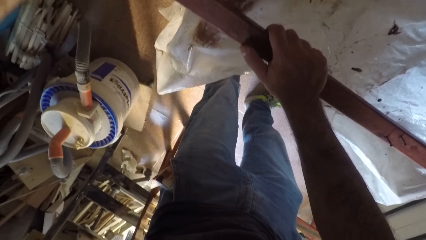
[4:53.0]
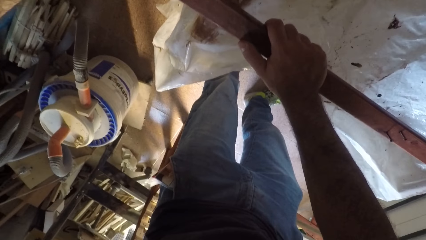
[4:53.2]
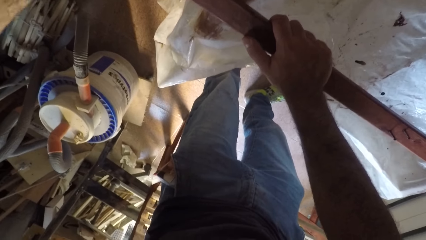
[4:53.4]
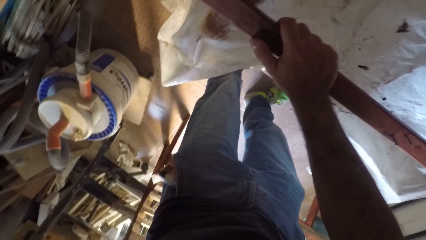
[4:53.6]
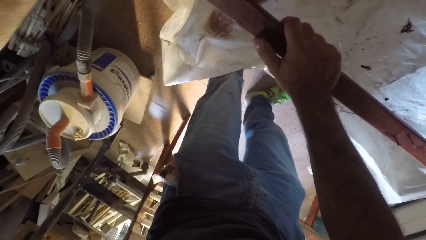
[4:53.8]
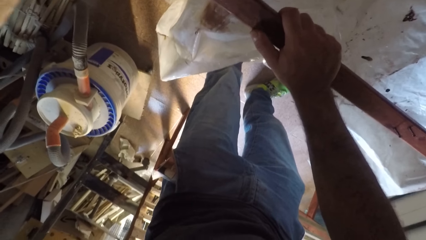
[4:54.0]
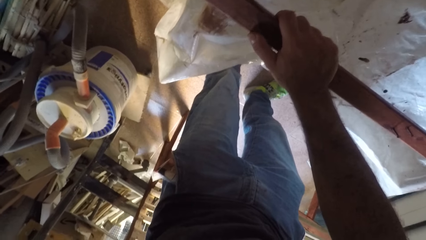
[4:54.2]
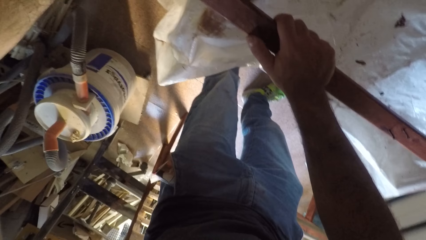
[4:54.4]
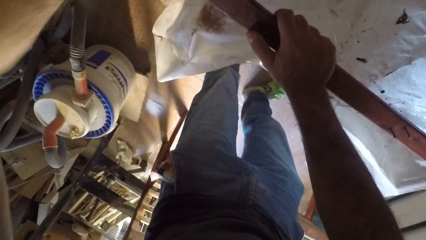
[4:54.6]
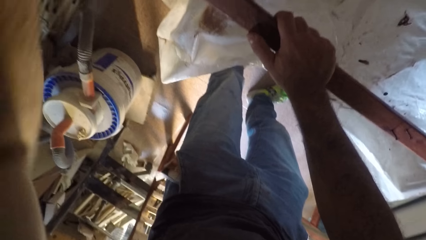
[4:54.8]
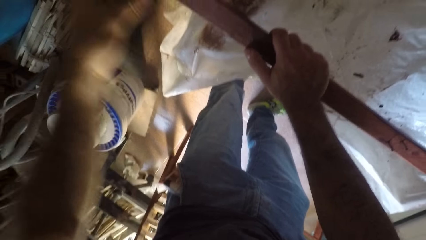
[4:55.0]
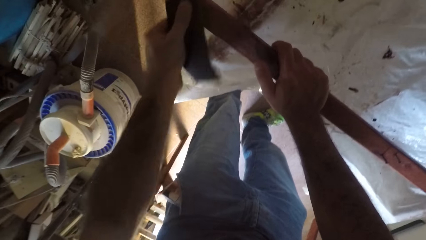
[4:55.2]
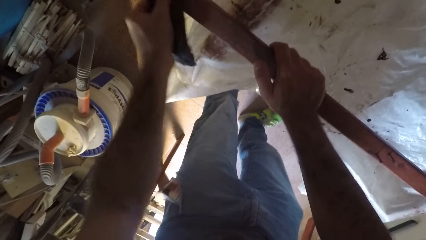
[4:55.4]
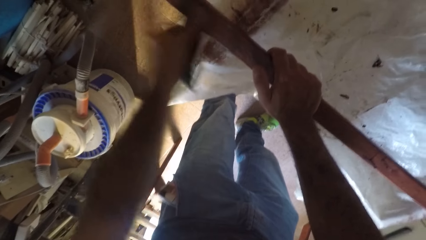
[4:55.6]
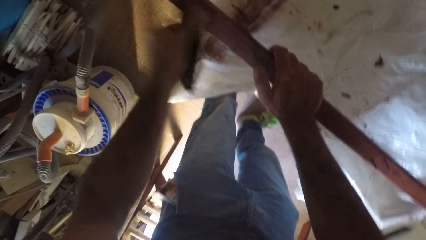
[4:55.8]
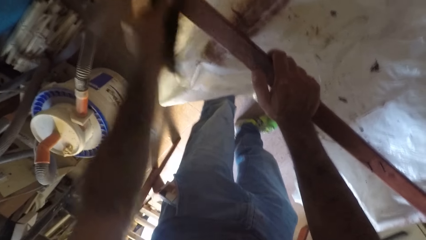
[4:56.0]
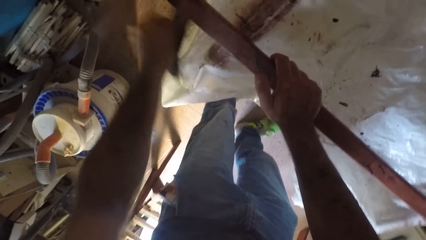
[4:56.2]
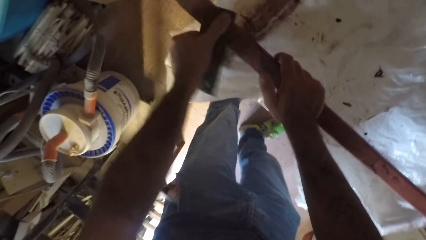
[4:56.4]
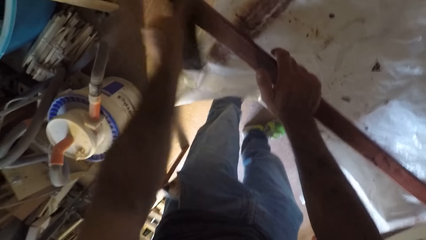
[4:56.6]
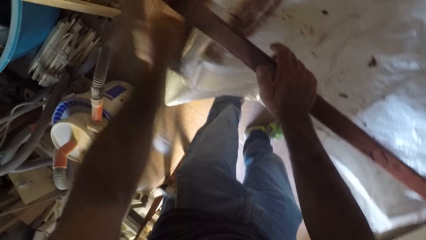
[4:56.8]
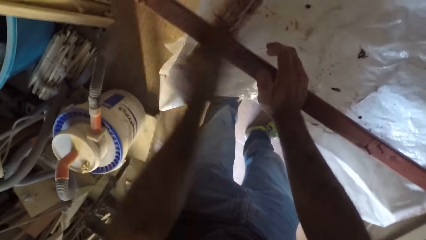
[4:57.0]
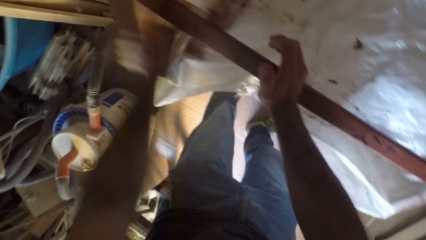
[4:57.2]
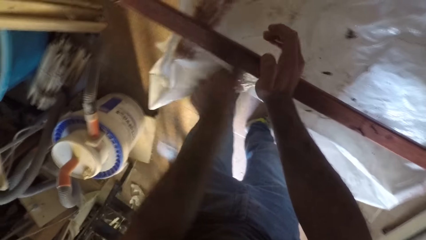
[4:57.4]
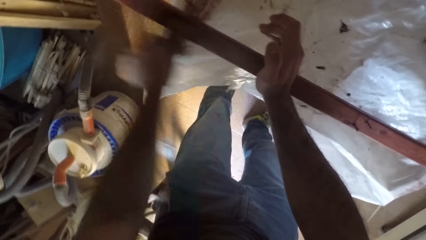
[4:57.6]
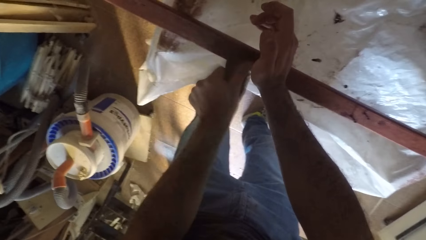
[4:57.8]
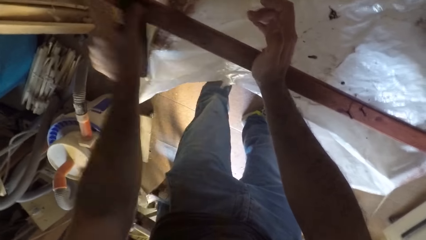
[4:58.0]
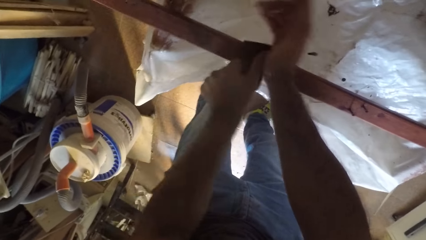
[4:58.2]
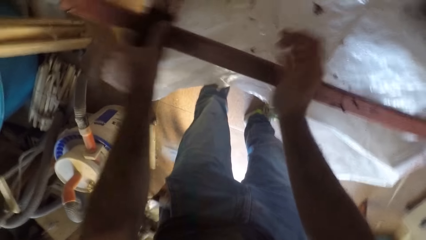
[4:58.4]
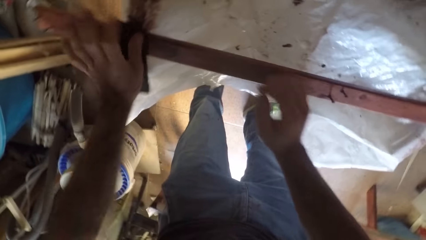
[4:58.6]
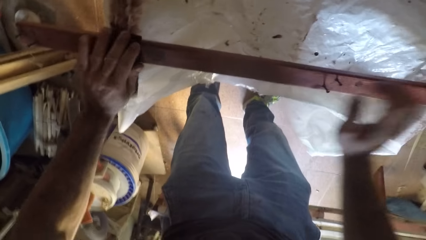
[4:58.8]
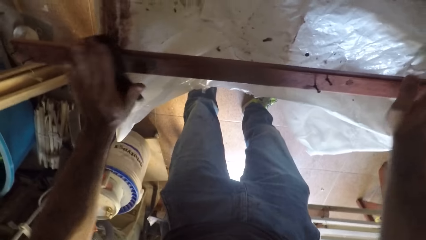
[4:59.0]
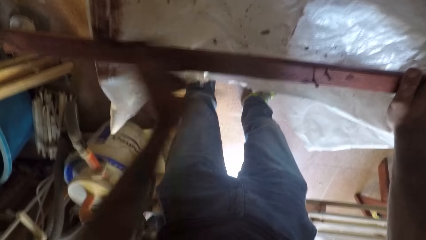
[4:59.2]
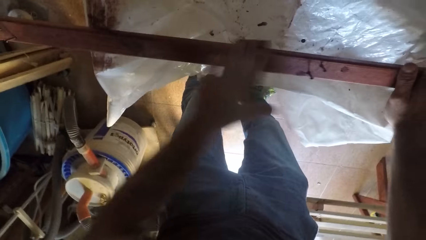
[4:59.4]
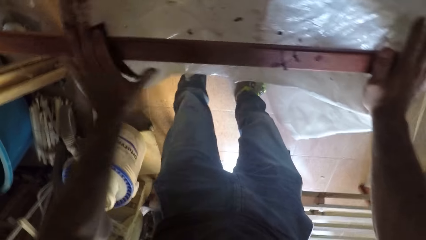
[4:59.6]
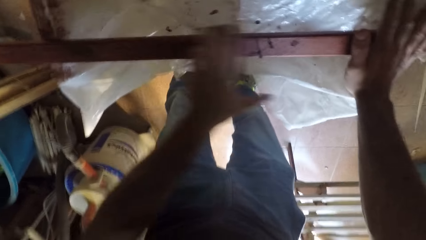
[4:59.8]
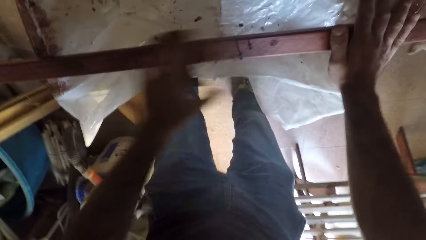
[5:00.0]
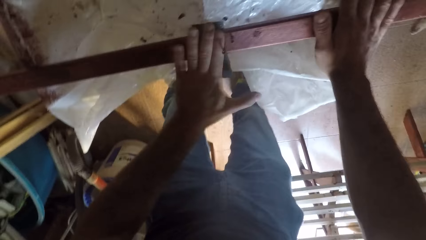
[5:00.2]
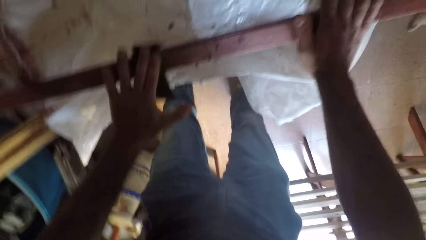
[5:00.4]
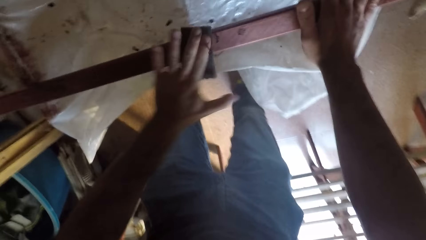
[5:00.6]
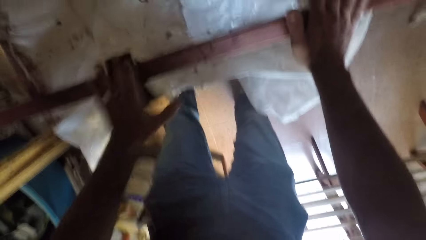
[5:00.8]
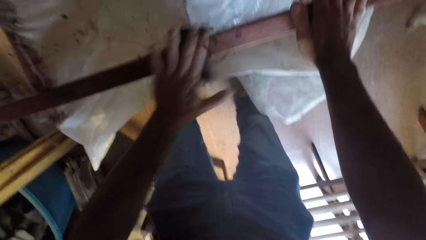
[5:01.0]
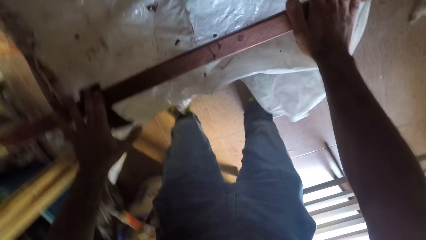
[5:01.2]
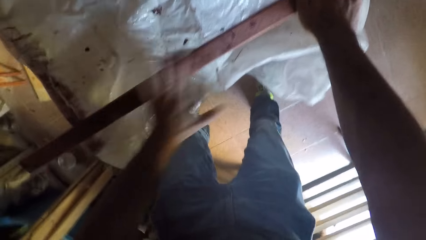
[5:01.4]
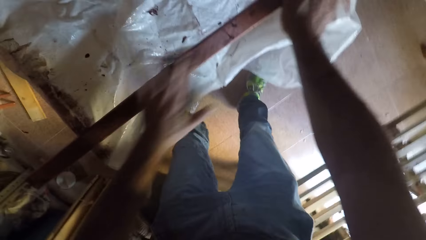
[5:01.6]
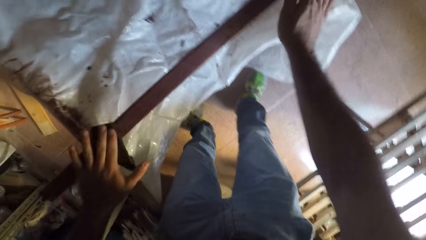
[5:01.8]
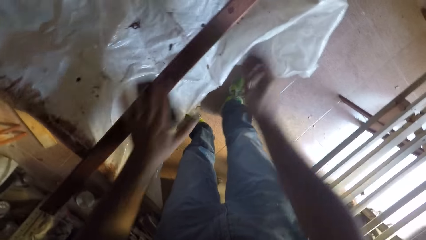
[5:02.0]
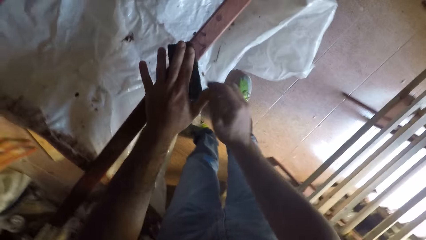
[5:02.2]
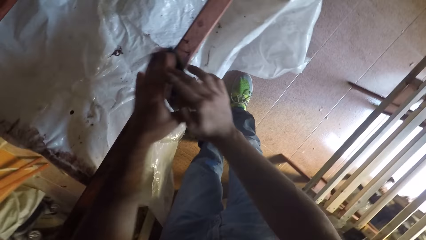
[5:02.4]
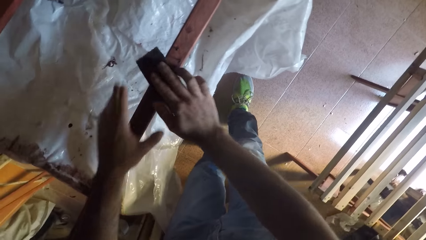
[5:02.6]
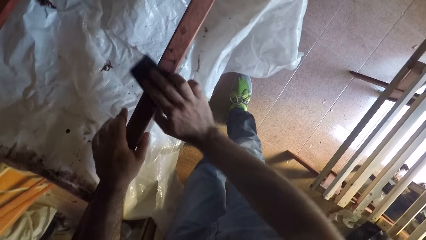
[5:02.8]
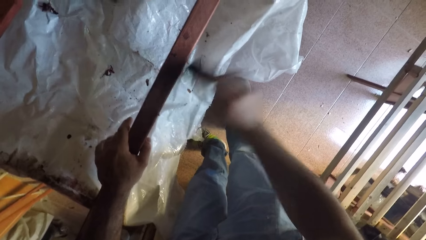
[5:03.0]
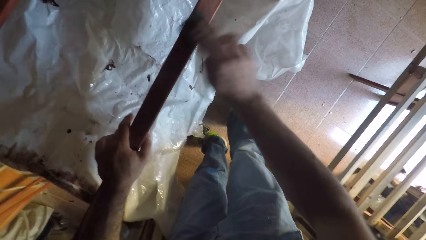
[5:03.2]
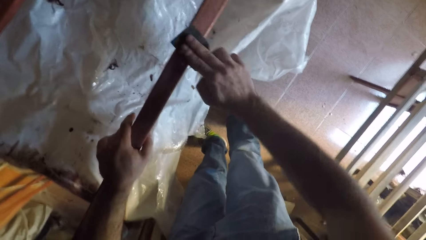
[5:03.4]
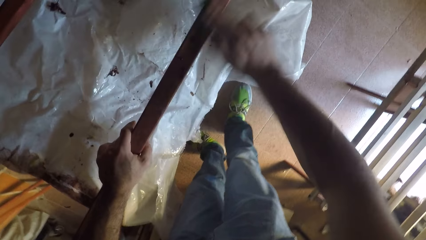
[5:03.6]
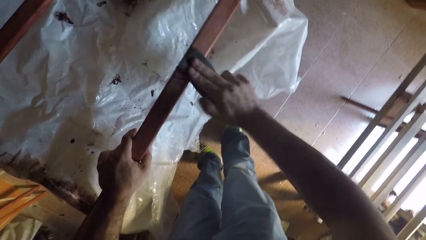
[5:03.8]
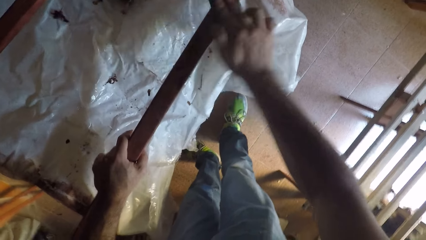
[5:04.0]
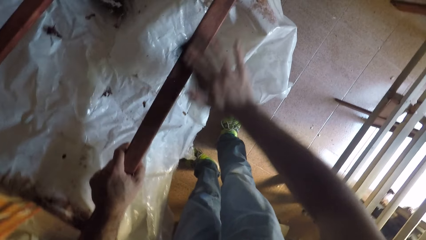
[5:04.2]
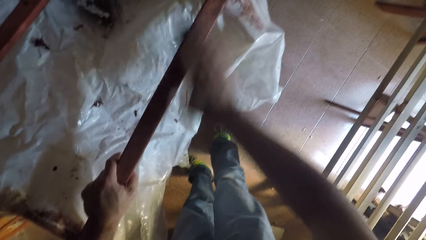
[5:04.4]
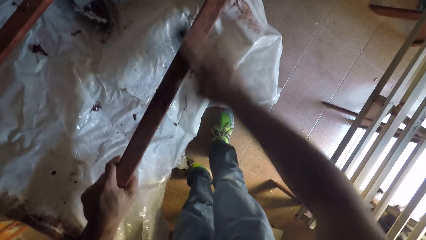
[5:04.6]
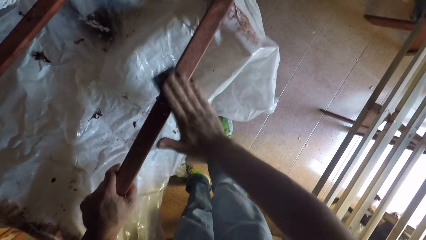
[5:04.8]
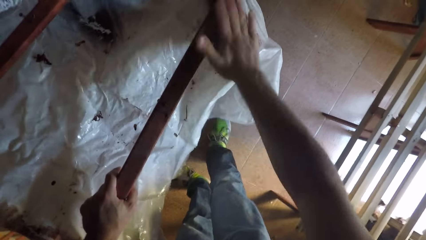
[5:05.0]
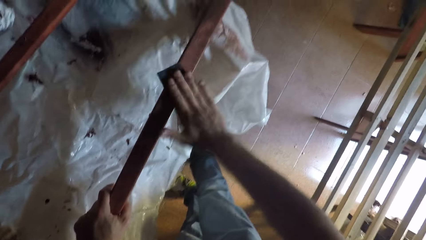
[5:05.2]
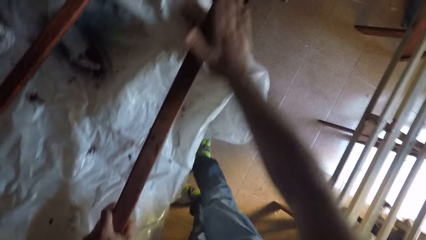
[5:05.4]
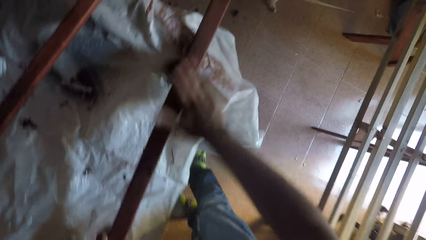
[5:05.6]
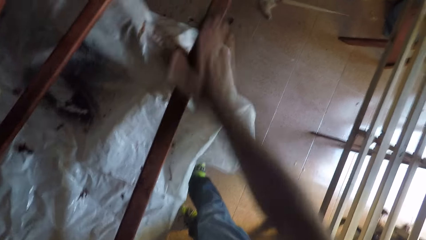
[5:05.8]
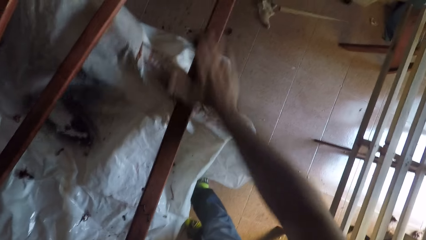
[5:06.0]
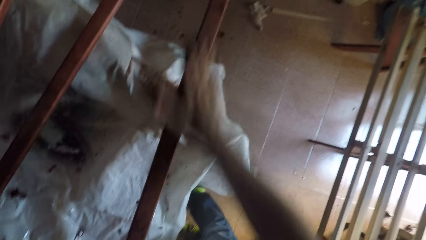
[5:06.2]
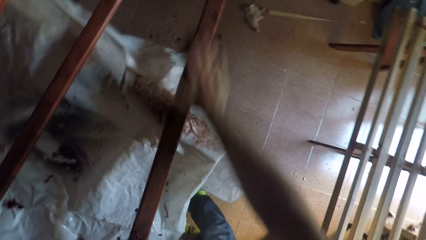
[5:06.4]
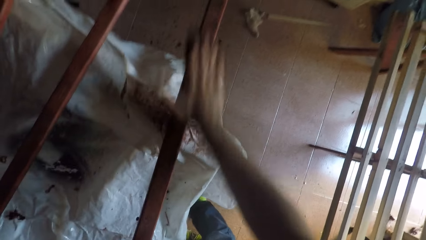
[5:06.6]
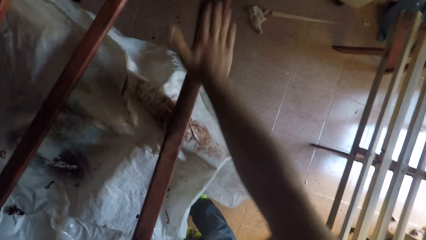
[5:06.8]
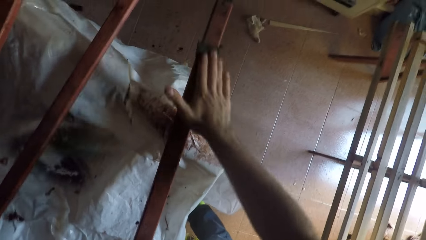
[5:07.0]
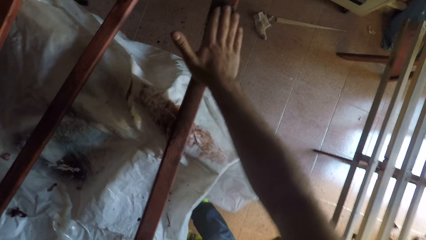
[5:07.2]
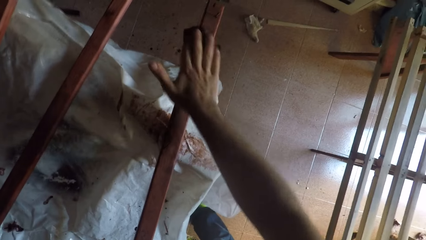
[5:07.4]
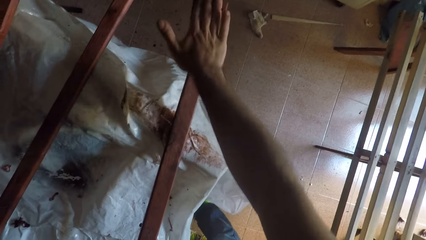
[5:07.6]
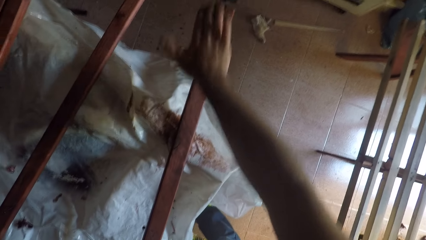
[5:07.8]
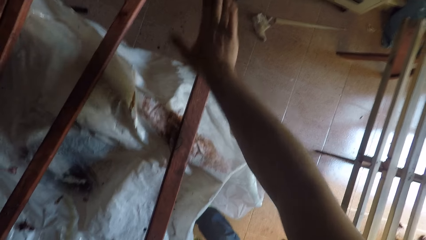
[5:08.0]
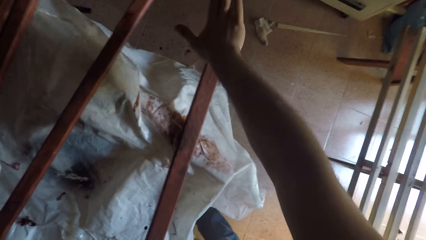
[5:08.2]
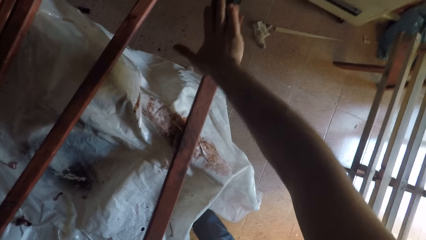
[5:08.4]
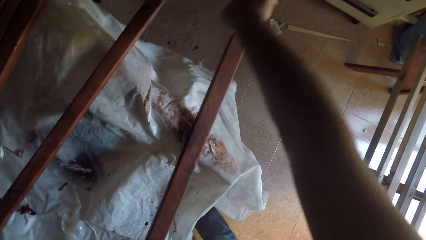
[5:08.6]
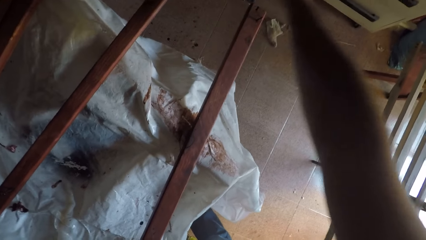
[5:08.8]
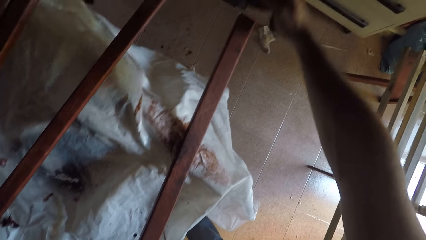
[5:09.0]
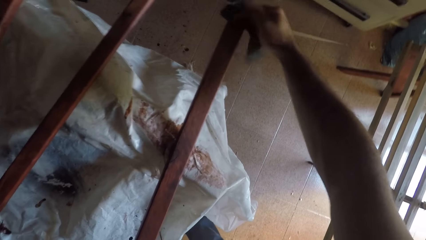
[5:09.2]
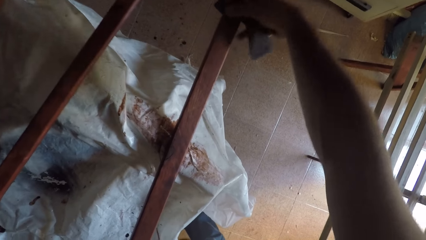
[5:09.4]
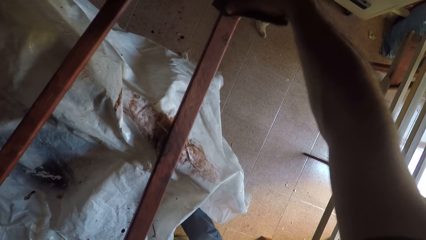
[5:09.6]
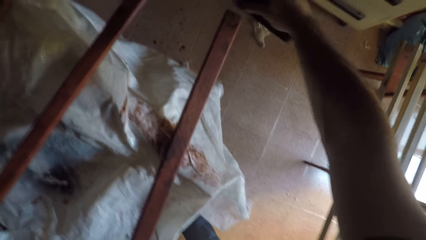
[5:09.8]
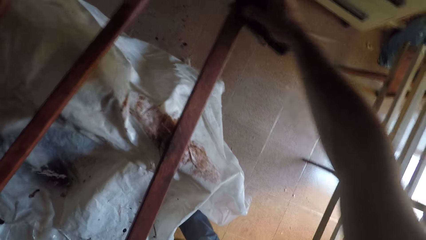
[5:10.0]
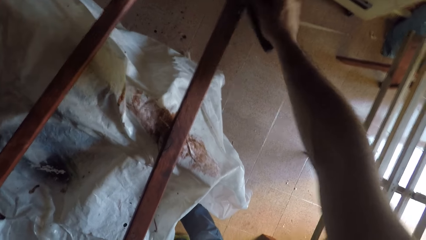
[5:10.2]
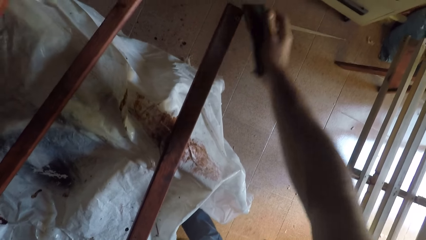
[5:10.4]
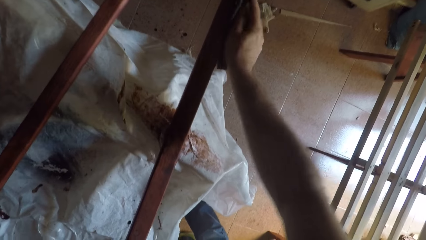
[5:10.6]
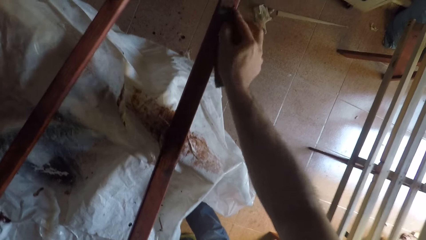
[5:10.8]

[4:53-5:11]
The camera wearer sands the timber. He switches the sandpaper to his right hand. He smoothens the wooden stick with the sandpaper.
